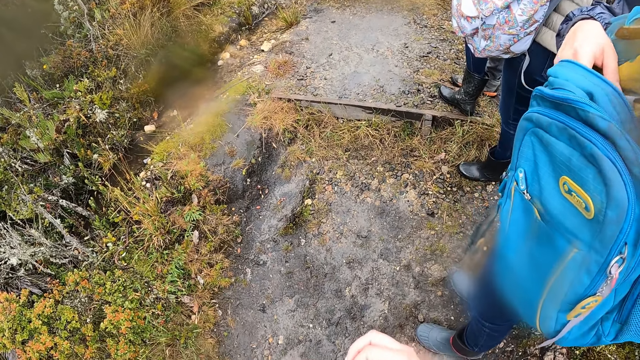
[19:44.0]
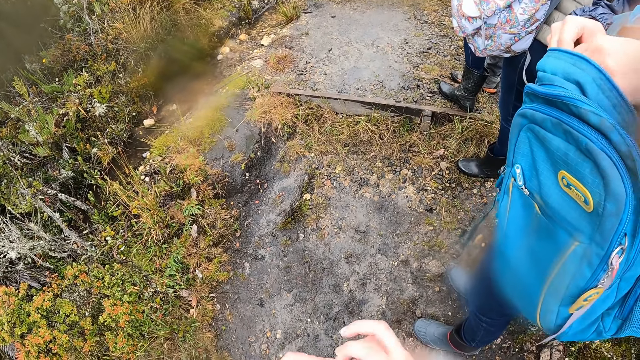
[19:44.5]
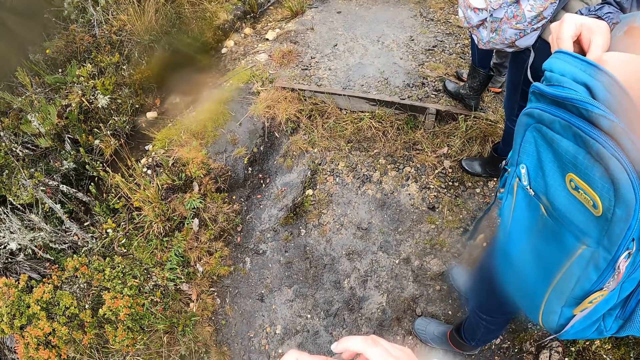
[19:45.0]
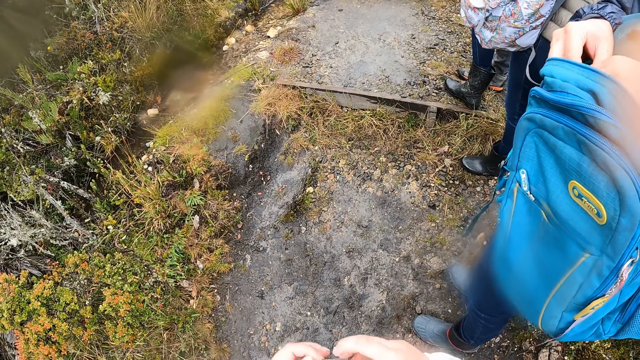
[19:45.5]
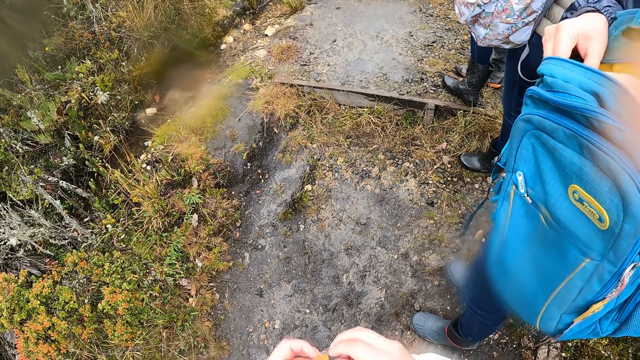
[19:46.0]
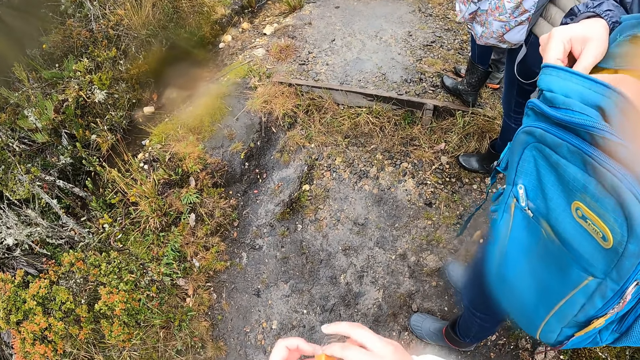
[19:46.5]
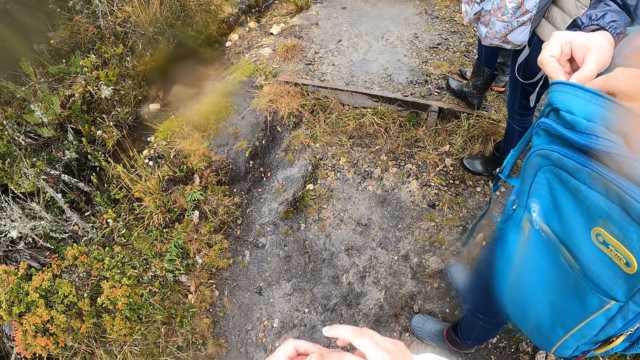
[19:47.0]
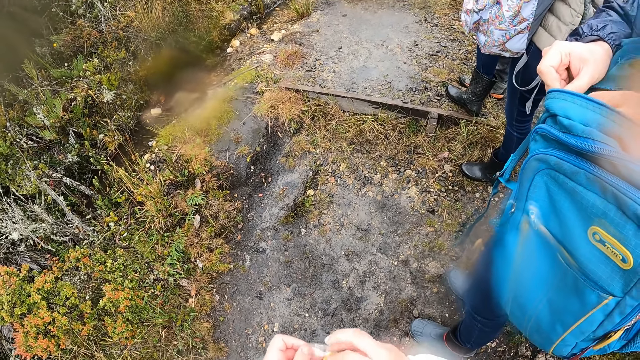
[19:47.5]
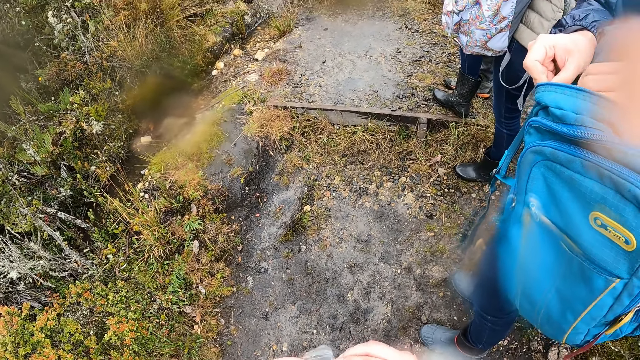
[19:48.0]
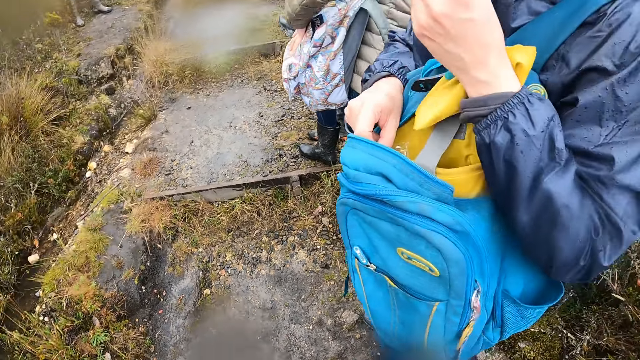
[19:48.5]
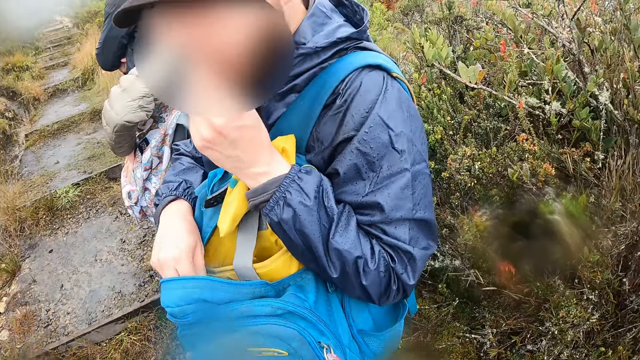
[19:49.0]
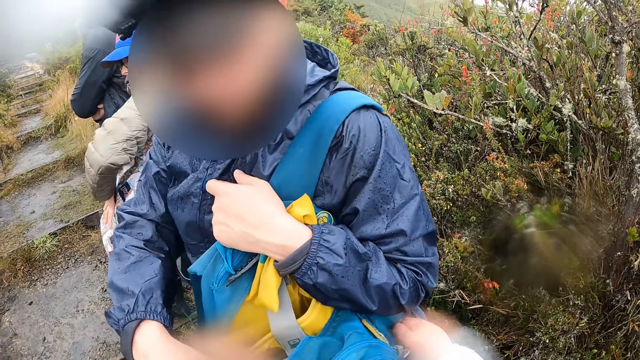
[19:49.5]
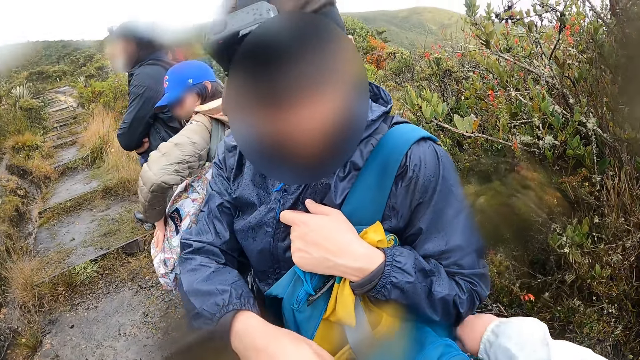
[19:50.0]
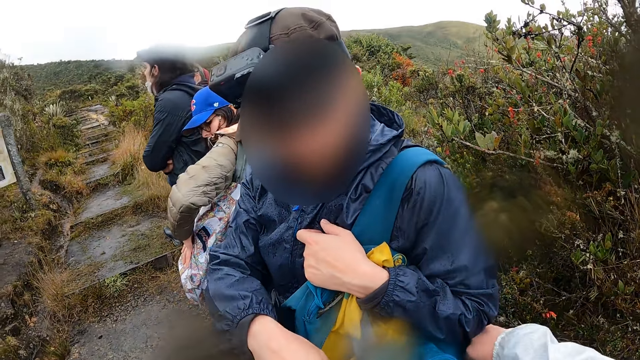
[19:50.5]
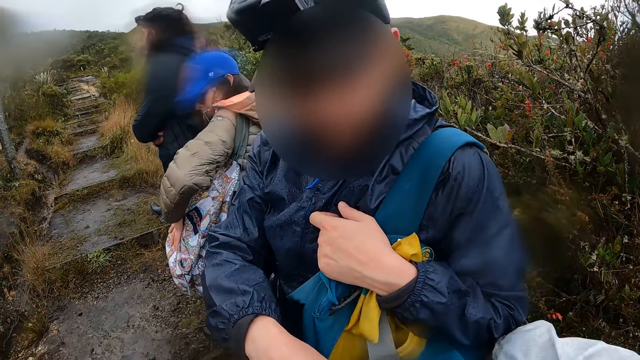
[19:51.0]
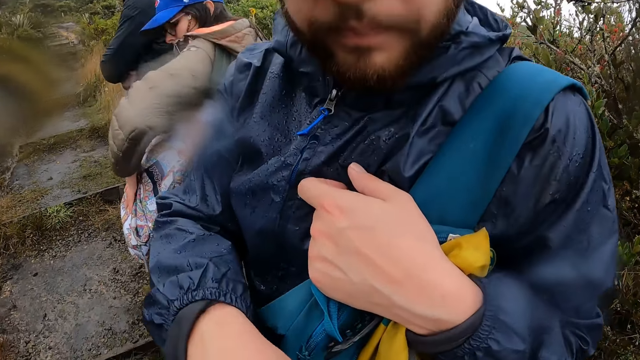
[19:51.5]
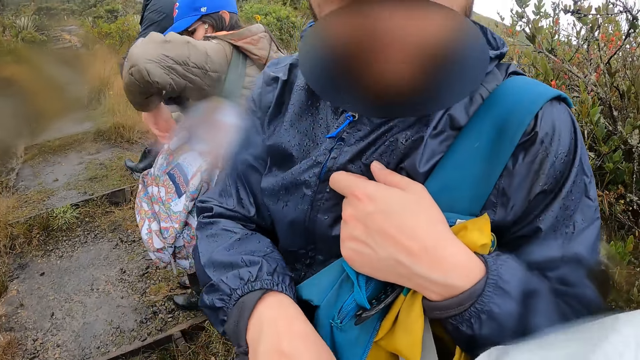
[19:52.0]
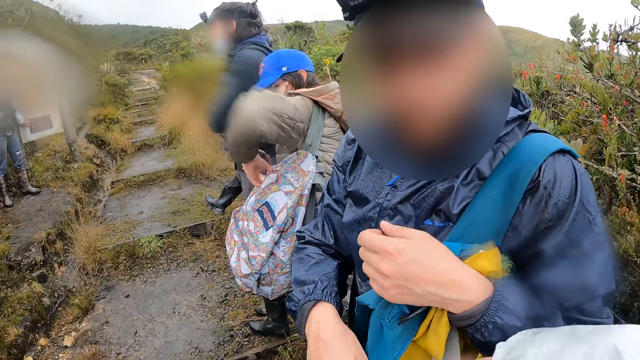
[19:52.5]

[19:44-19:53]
The camera wearer unwraps the candy with both hands. A man does something. The man picks a candy from the bag with his left hand and places the candy in his mouth with his left hand. The camera wearer puts a key in a pocket of the bag with her right hand. A woman touches the bag with her left hand. The camera wearer touches the pocket. The woman puts a cloth in the bag with her right hand.

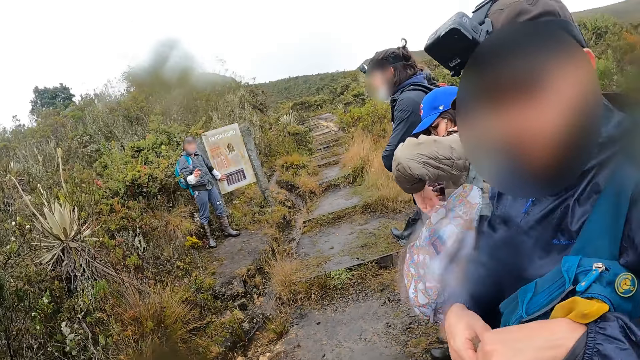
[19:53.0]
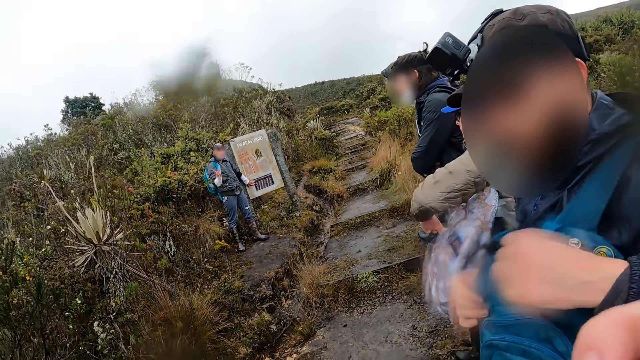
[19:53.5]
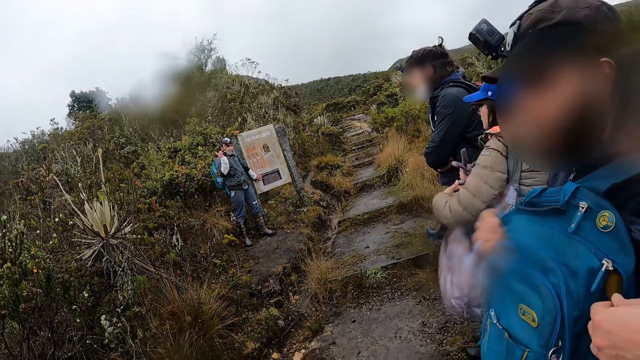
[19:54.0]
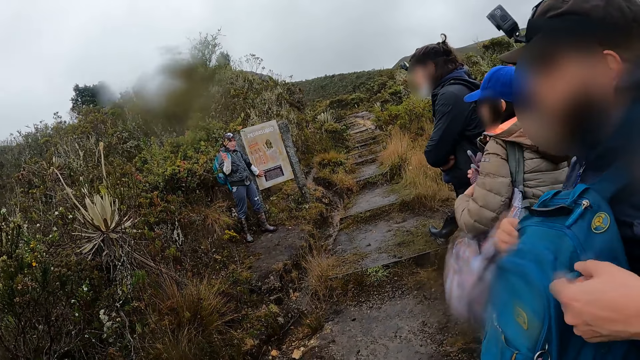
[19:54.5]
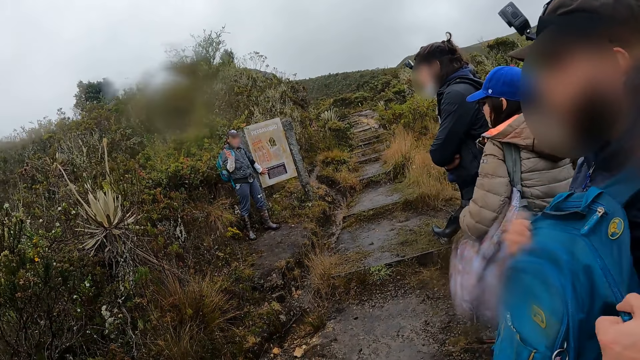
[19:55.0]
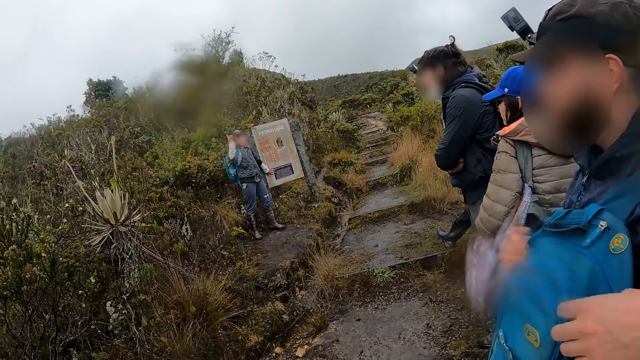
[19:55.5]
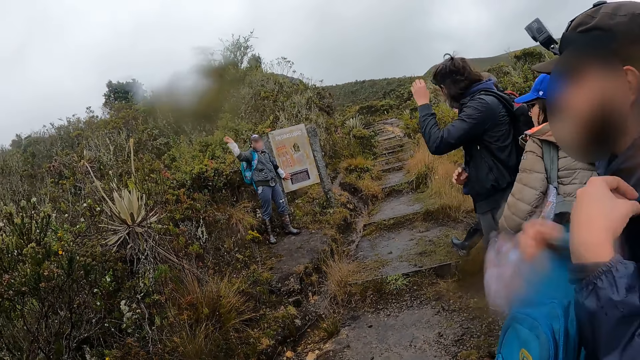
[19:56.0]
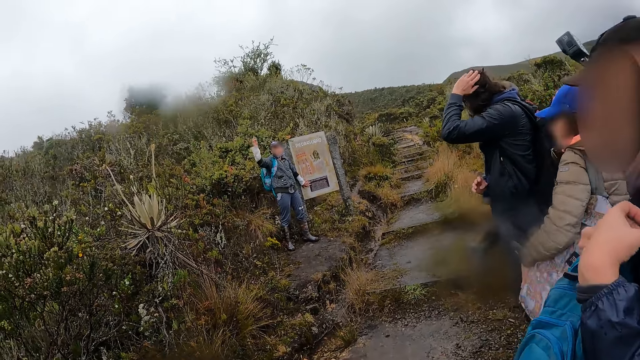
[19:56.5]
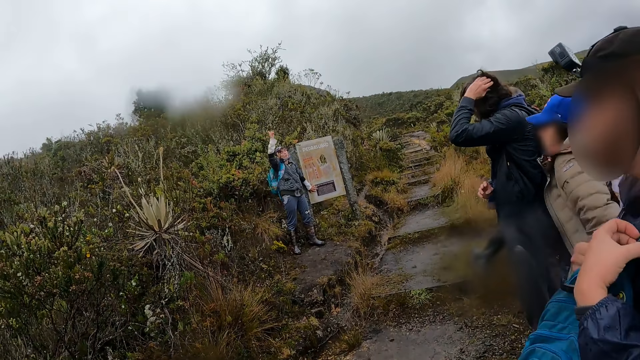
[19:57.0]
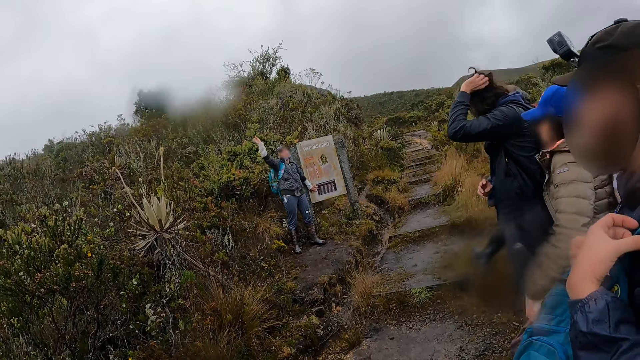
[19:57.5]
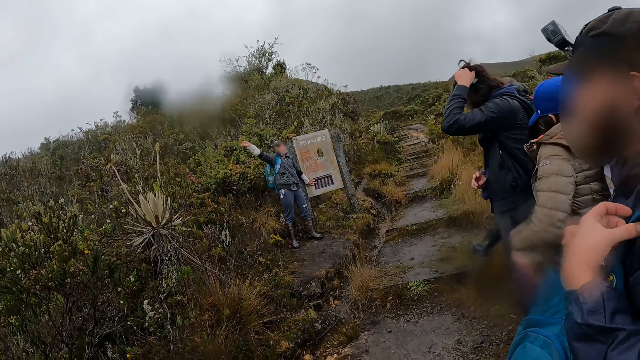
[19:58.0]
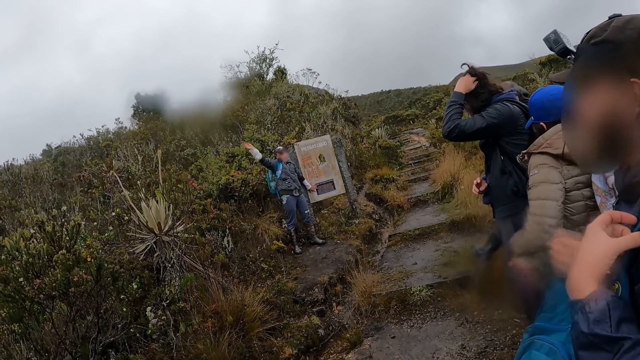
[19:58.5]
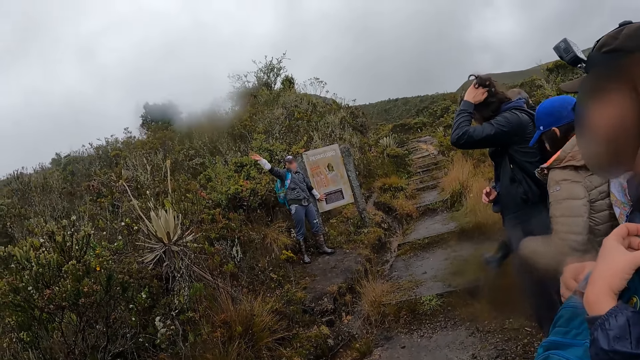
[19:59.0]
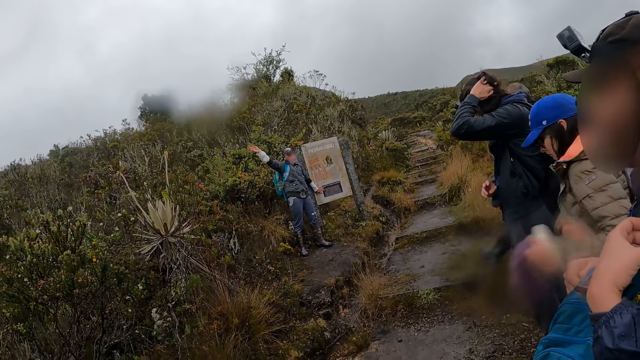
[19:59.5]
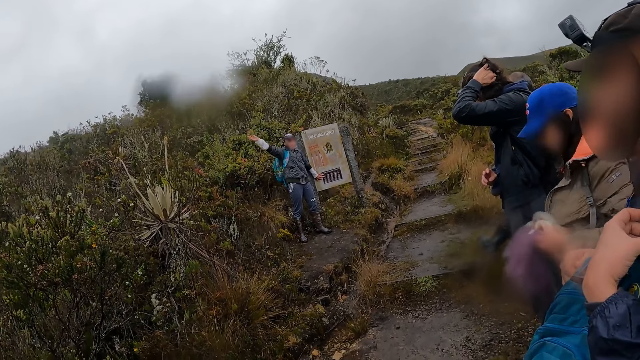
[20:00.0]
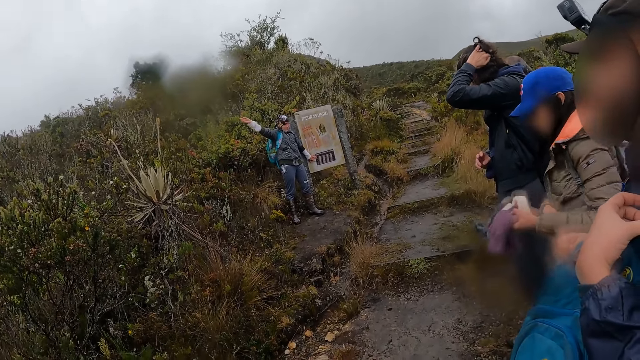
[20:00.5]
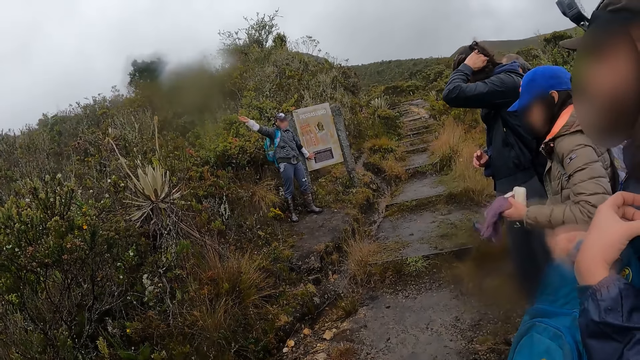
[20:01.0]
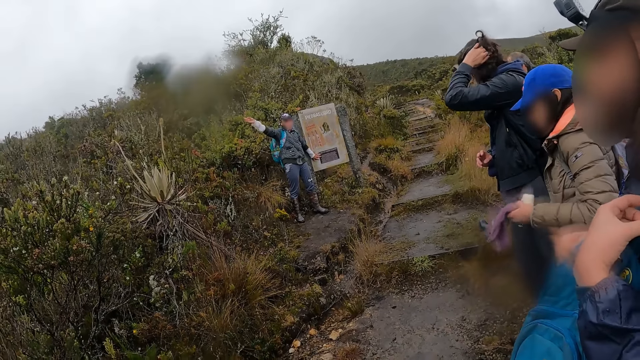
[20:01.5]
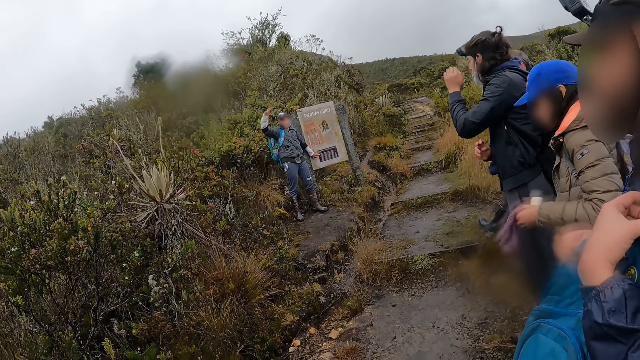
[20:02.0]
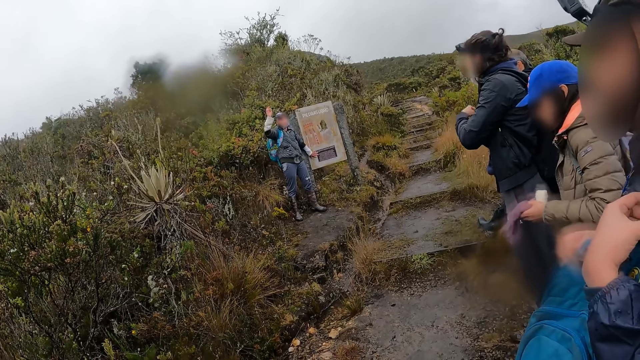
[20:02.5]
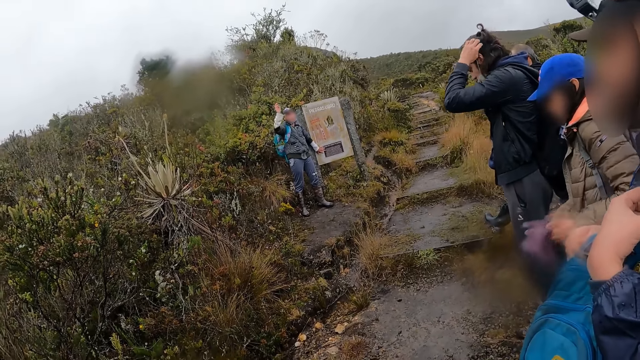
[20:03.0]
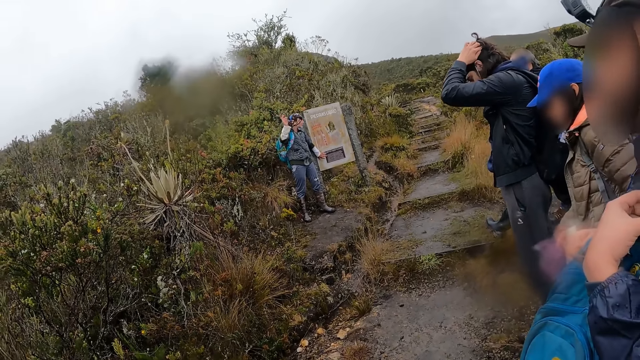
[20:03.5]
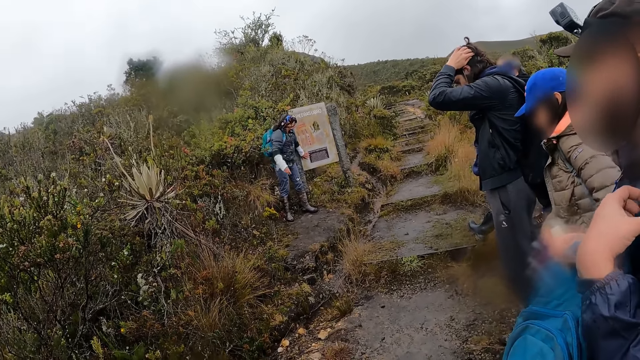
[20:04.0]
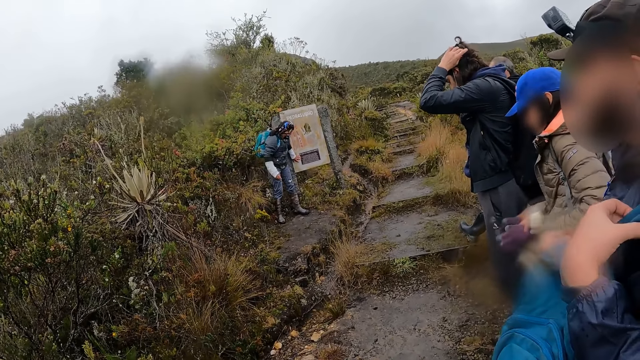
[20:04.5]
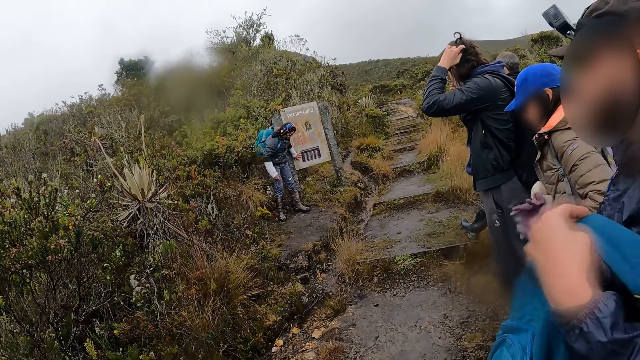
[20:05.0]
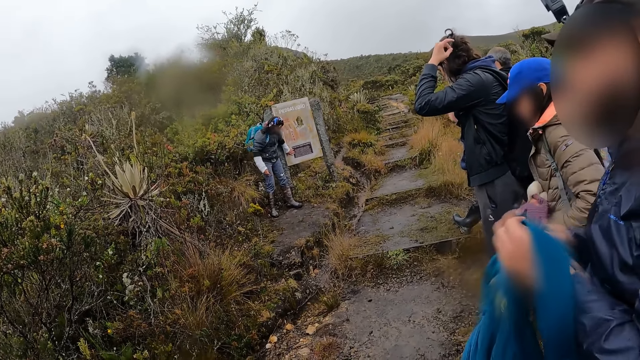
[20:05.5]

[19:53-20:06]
A man zips the bag with his right hand. A woman holds a glove in both hands. Another man rubs his hair with his left hand. The woman passes the bag from her left shoulder to her back with her left hand. Another man lifts up his hand. The woman holds some gloves in her left hand. Another man touches his hair. The woman adjusts her jacket with her right hand. The woman passes the gloves from her left hand to her right hand and adjusts her jacket with her left hand. The first man removes the bag from his left shoulder with both hands.
